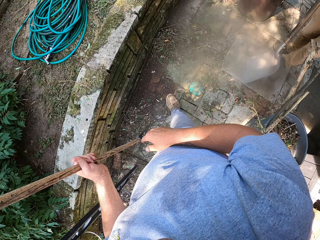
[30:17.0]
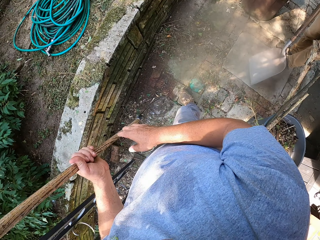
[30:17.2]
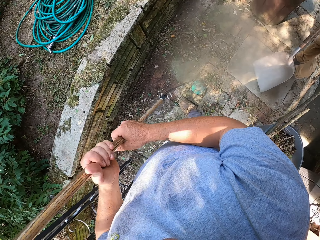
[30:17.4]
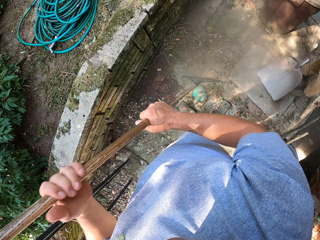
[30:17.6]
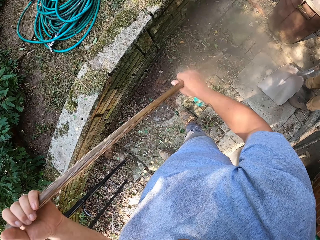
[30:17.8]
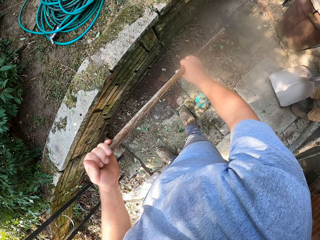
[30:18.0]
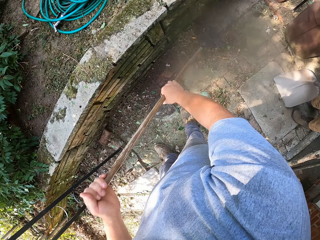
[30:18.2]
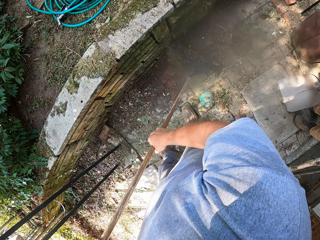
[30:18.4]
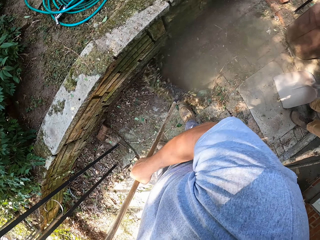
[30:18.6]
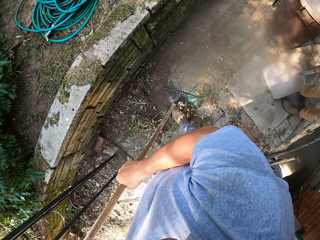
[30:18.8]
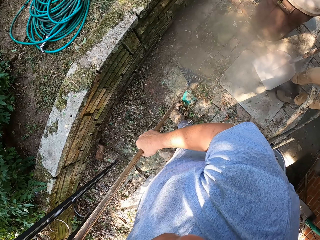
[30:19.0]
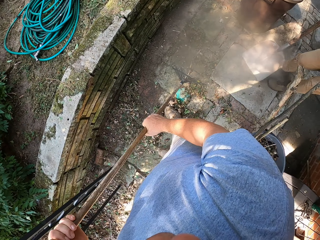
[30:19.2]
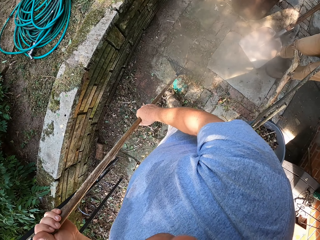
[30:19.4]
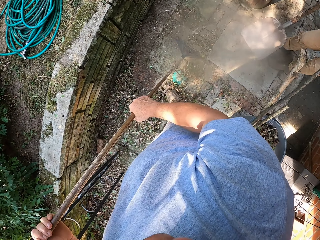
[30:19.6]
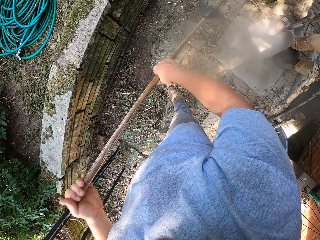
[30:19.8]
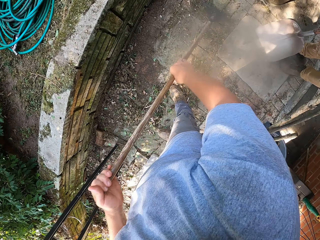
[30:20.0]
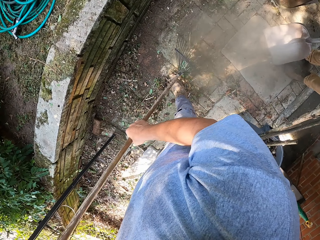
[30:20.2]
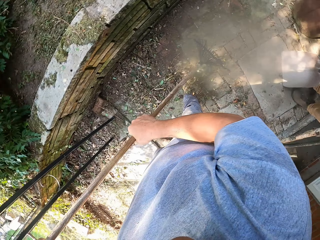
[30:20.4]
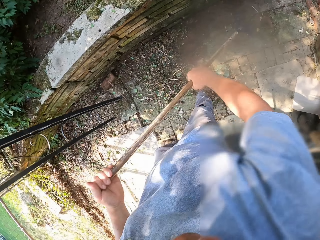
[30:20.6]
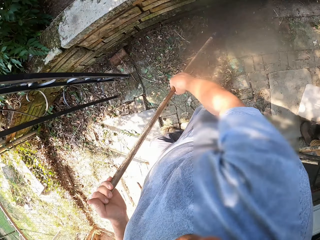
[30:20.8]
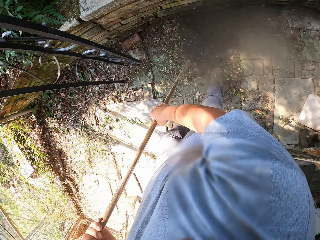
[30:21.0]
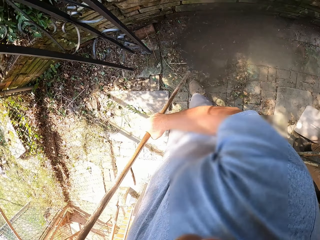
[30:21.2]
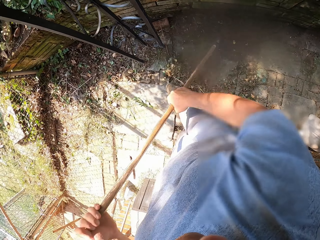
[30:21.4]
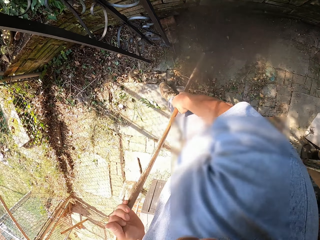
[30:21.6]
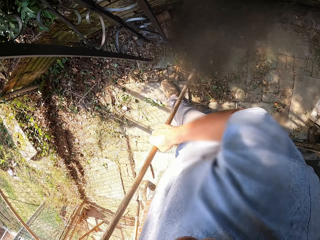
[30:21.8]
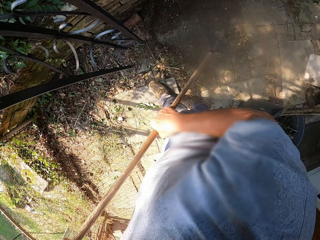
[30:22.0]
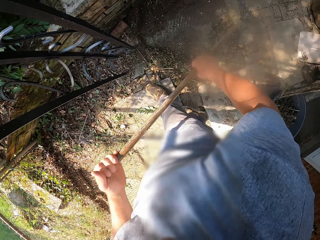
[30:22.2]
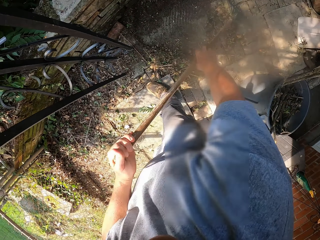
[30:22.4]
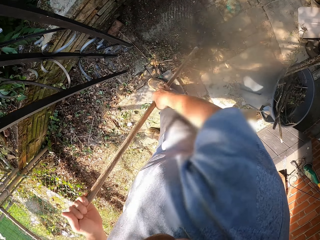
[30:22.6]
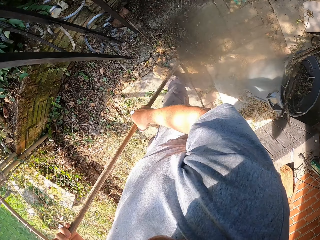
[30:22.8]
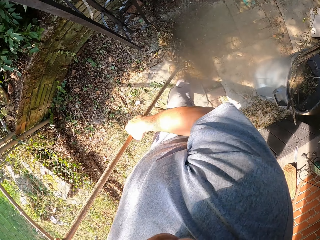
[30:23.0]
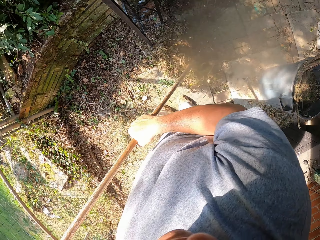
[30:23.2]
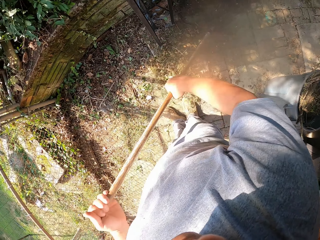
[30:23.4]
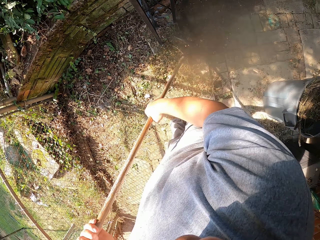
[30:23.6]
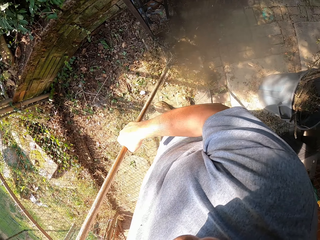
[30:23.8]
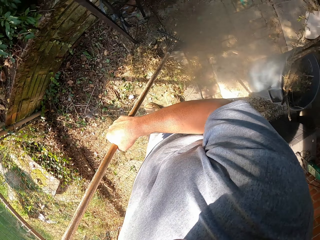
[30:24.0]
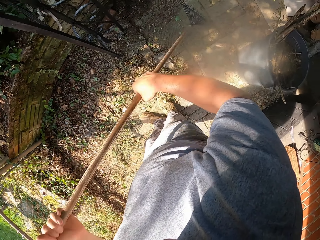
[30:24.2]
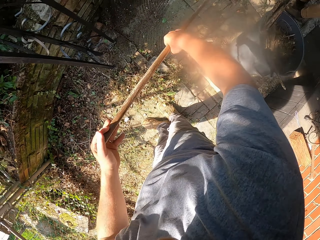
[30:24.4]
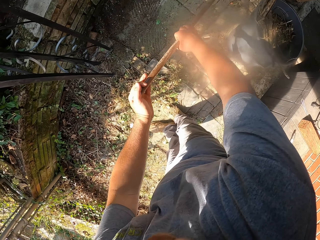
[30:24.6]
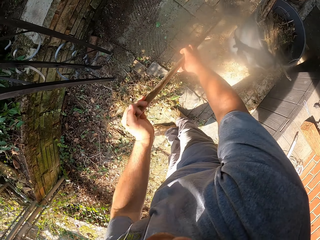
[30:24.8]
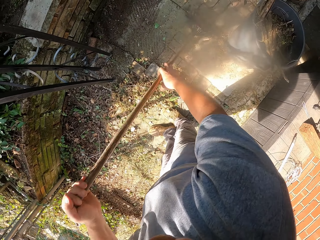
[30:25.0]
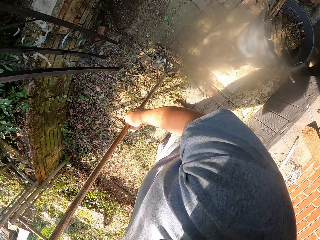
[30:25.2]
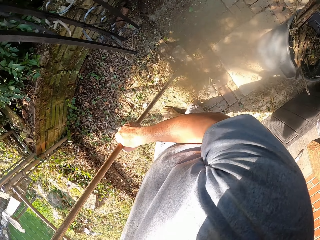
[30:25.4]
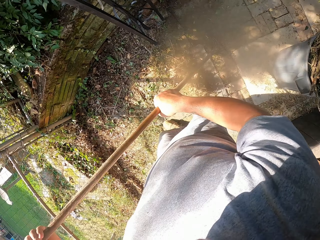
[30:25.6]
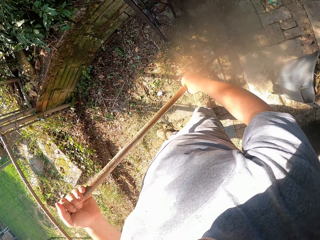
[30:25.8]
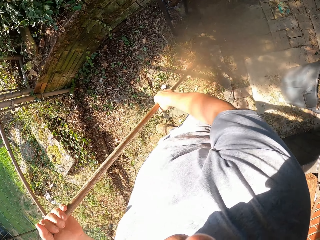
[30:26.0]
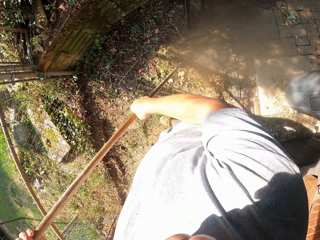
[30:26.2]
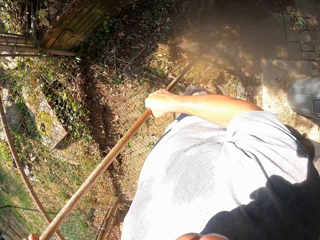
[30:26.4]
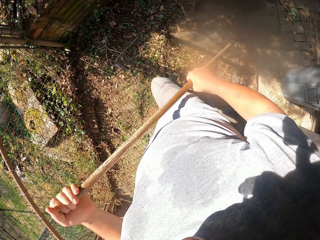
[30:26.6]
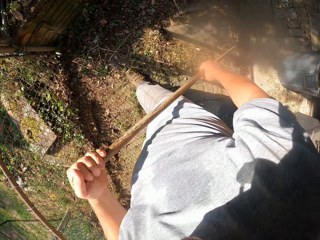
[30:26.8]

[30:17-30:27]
The camera wearer sweeps with a rake on a pathway. A person looks around.

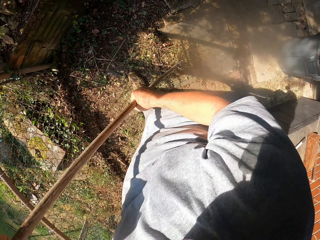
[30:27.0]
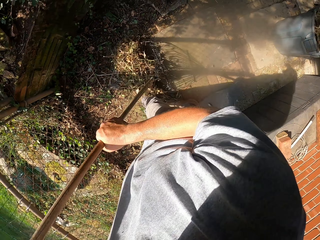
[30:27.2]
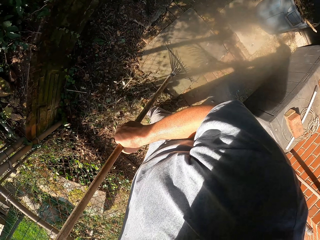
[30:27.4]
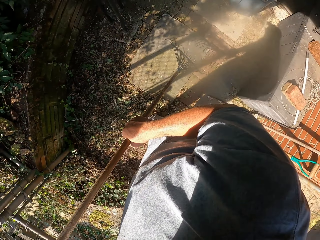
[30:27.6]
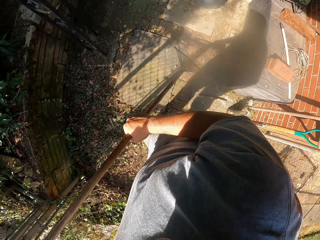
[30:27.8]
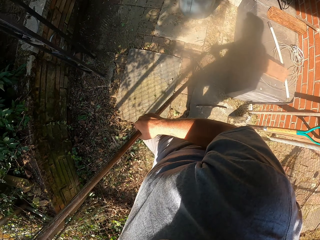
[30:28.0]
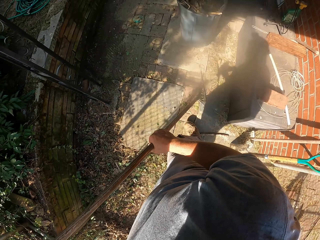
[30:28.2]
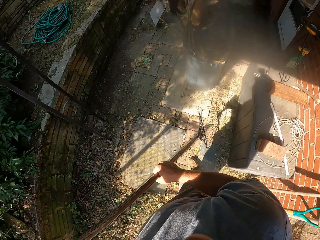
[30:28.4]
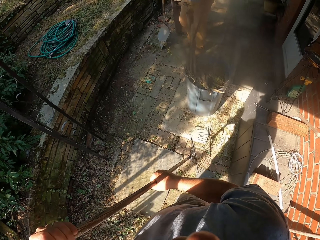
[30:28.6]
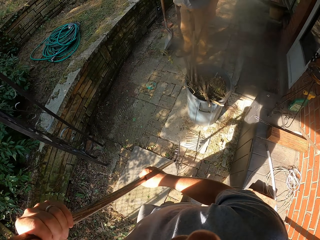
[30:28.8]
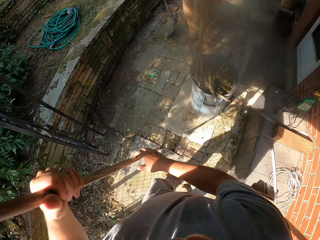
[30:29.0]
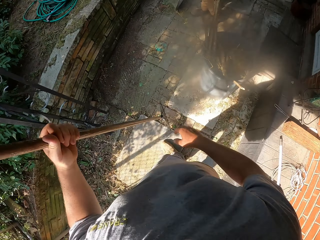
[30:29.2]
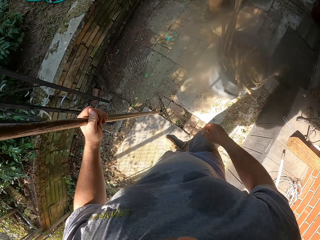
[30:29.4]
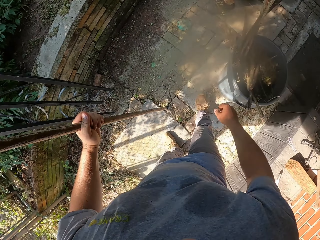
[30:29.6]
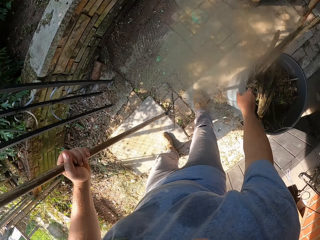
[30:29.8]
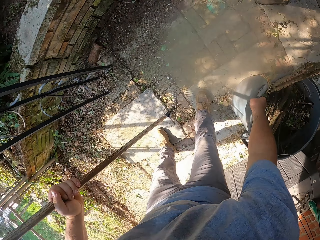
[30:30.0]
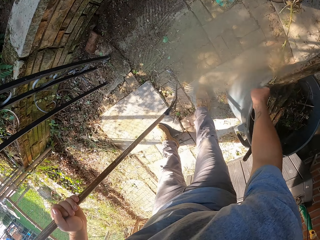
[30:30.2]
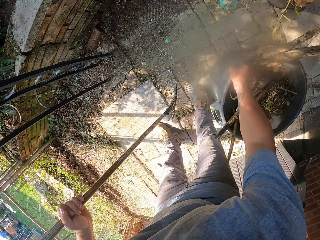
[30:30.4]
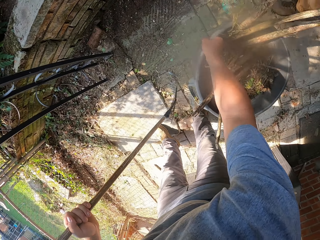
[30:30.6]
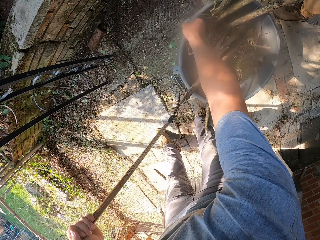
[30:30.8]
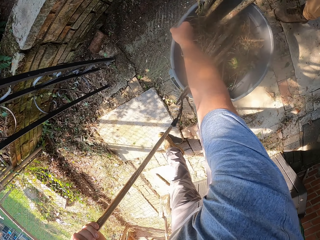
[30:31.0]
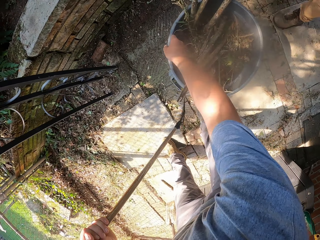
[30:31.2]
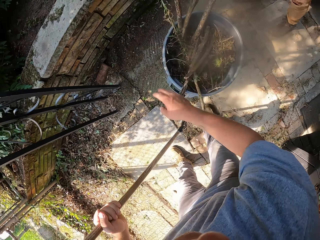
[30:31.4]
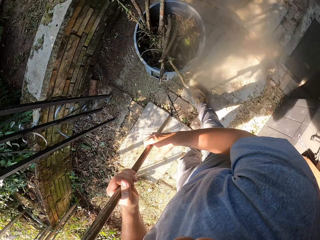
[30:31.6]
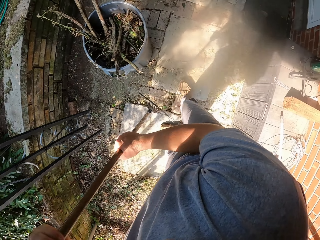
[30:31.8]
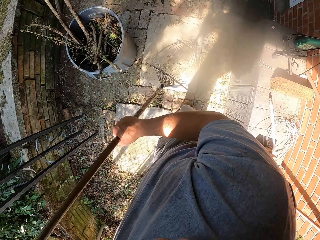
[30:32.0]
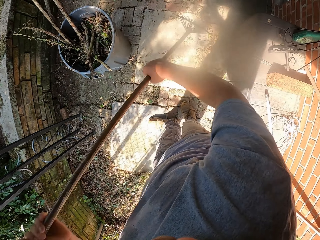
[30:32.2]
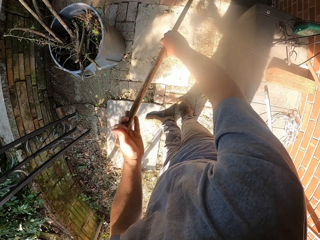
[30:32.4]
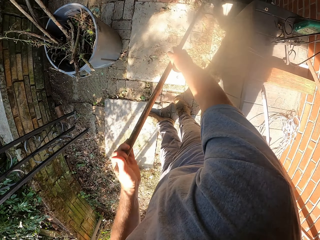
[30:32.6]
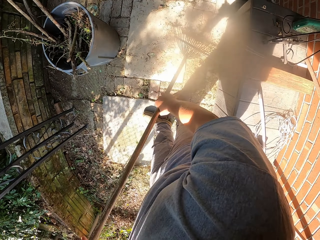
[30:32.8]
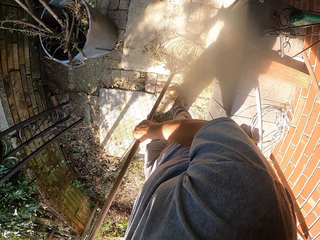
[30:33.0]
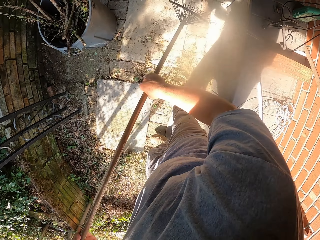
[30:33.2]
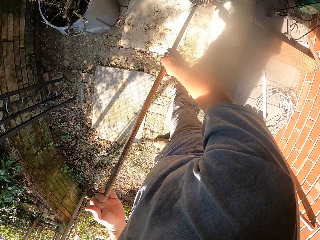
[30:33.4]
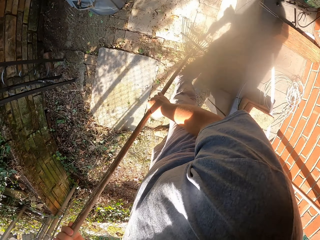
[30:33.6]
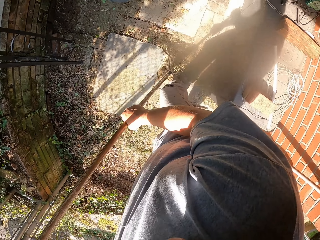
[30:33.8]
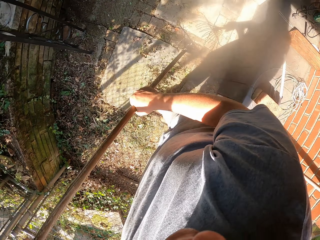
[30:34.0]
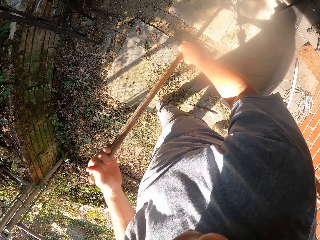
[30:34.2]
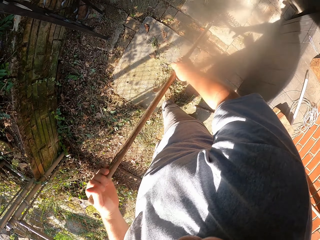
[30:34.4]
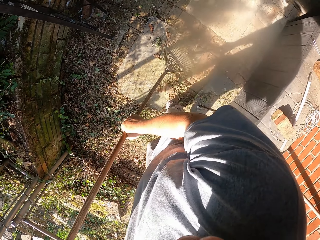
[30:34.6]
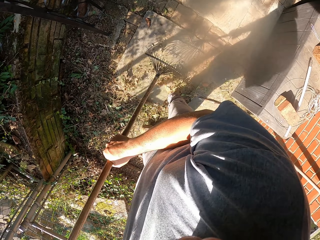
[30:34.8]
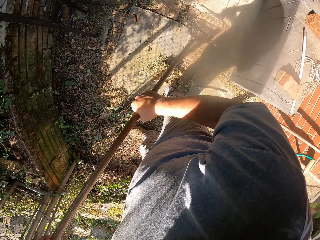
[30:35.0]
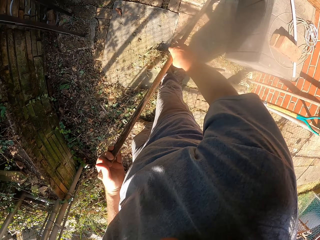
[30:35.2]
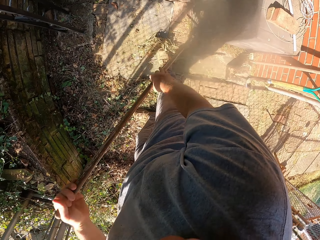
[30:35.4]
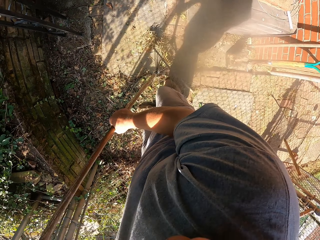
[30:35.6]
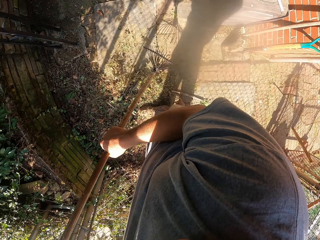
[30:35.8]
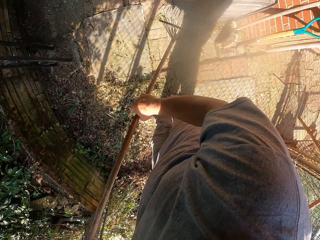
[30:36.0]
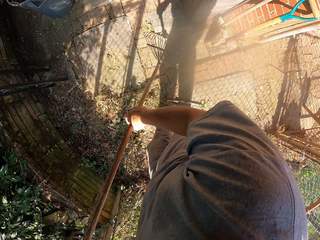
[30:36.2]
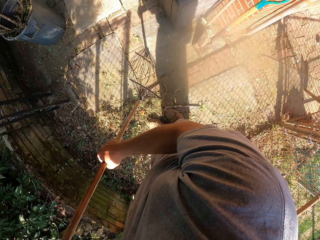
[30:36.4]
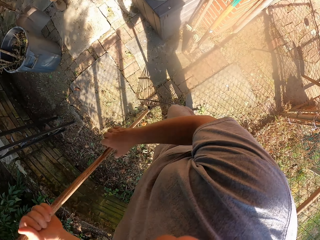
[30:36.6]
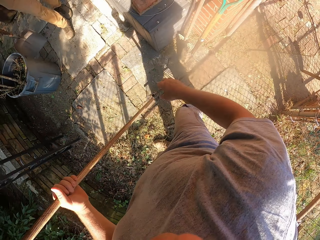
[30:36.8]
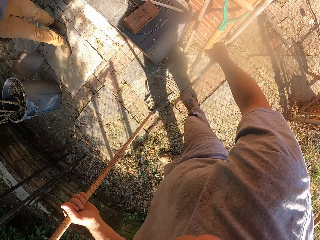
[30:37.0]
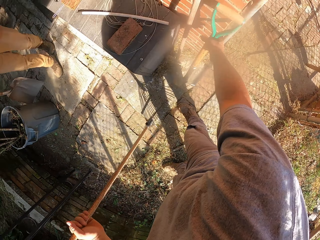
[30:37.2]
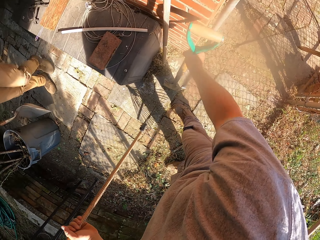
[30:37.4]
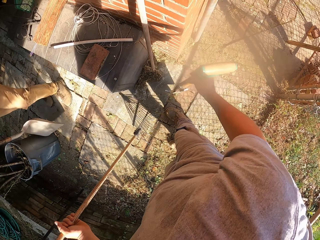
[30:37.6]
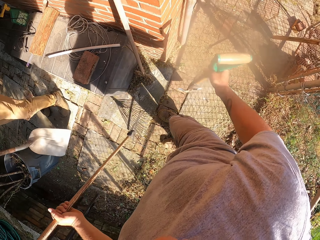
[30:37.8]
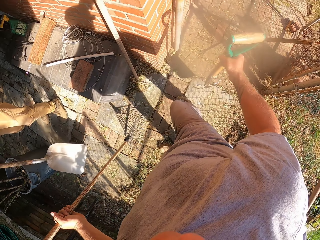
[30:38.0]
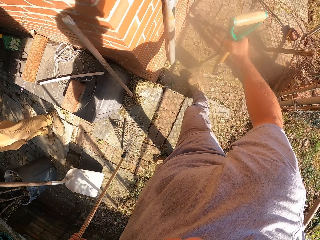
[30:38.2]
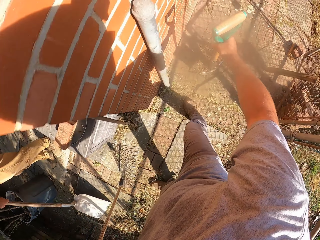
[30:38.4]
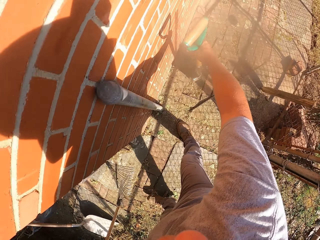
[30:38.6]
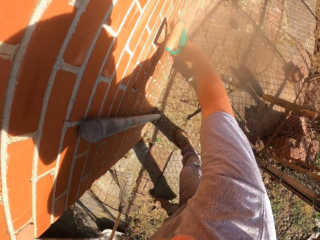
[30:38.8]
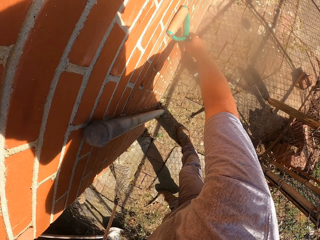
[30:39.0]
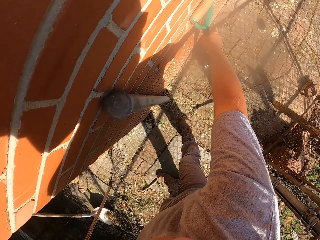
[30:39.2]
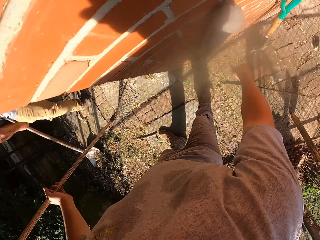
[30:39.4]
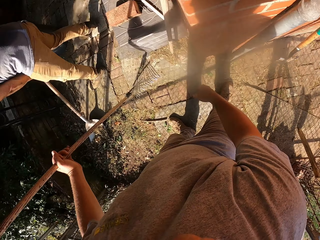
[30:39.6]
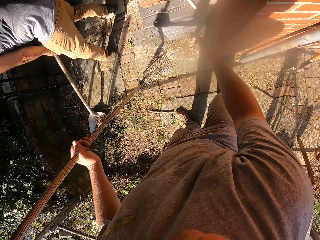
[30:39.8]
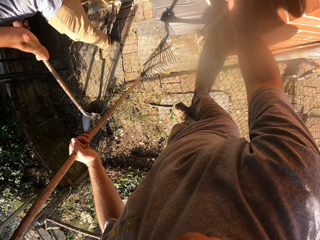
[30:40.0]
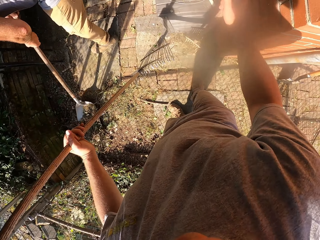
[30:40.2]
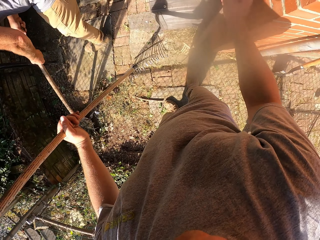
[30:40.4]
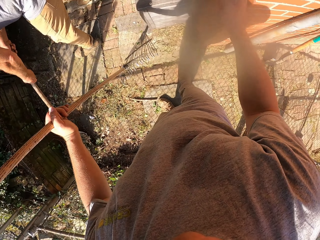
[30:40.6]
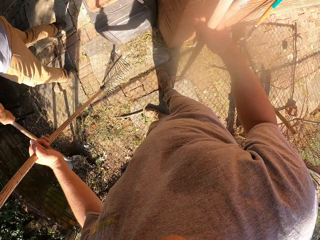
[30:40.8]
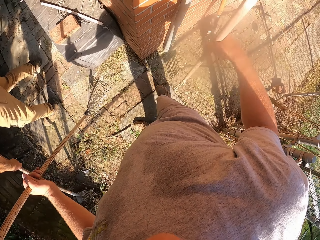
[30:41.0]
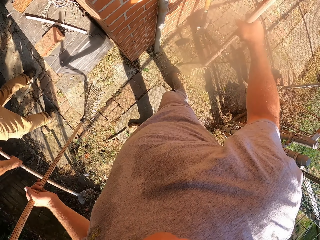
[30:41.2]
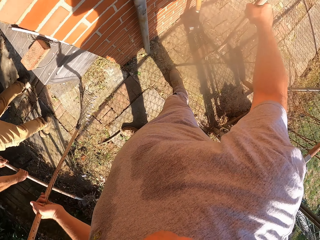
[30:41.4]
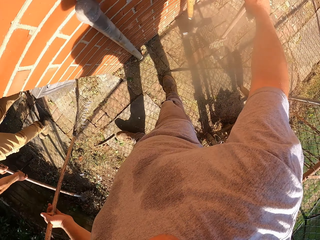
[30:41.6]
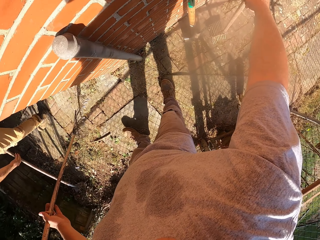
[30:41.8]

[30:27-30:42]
The camera wearer walks around and drags the trash bin. They sweep with a rake on a pathway. They pick up a spade. A person walks around. The camera wearer leans the spade on the wall. They pick up the rake. The person collects the dried grass.
